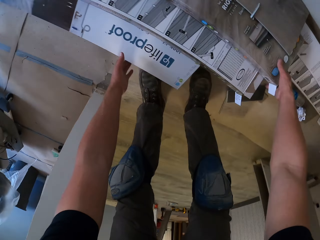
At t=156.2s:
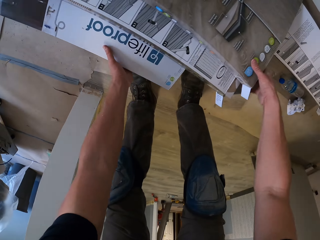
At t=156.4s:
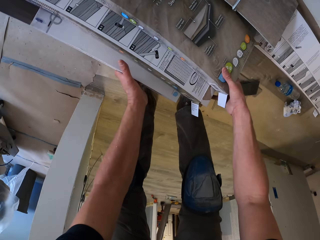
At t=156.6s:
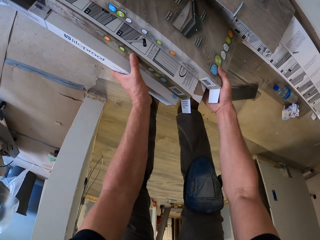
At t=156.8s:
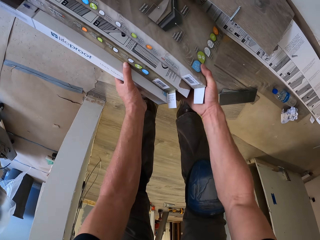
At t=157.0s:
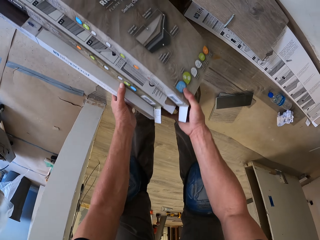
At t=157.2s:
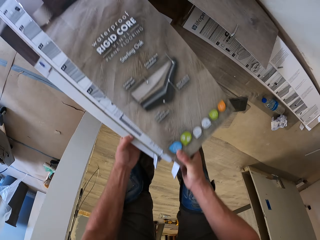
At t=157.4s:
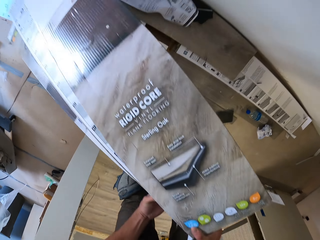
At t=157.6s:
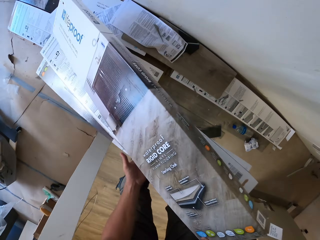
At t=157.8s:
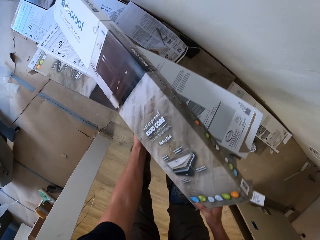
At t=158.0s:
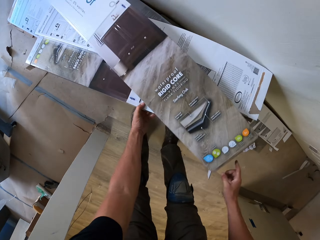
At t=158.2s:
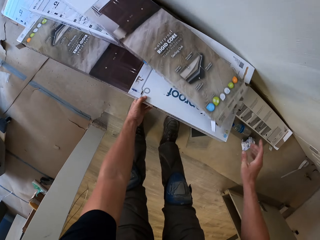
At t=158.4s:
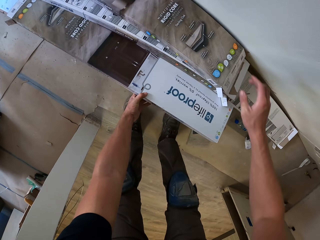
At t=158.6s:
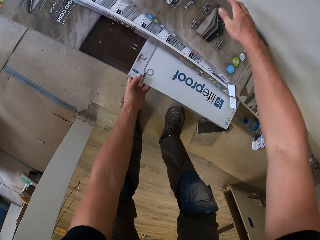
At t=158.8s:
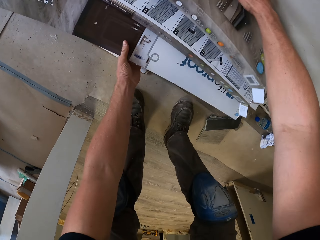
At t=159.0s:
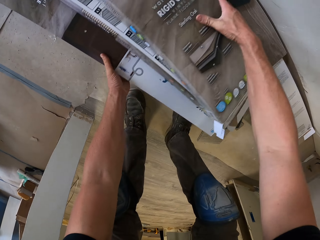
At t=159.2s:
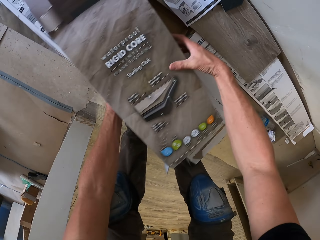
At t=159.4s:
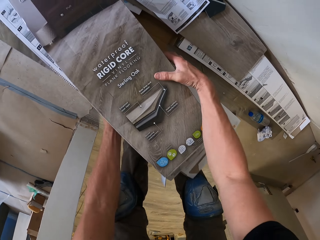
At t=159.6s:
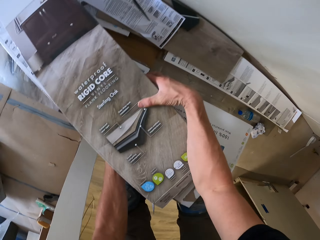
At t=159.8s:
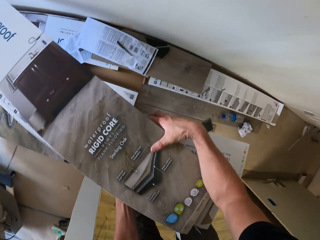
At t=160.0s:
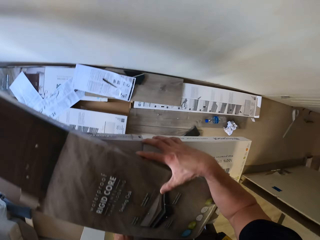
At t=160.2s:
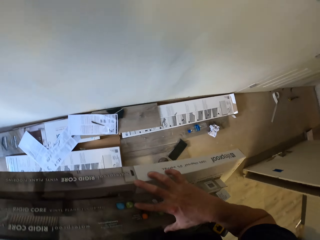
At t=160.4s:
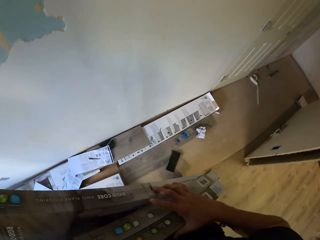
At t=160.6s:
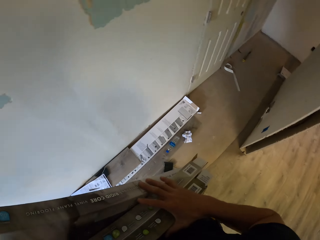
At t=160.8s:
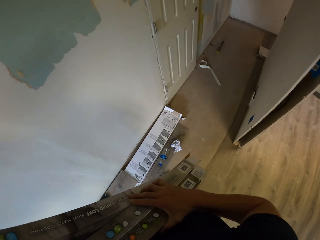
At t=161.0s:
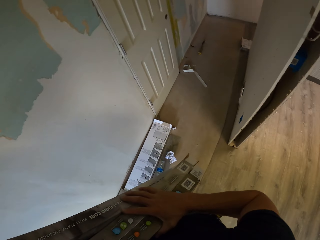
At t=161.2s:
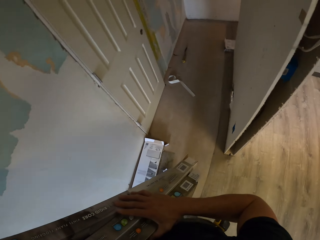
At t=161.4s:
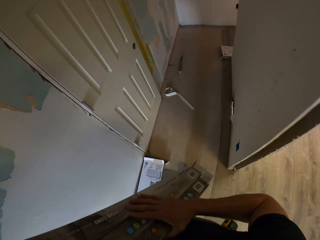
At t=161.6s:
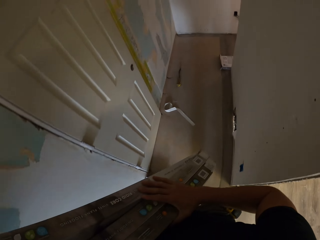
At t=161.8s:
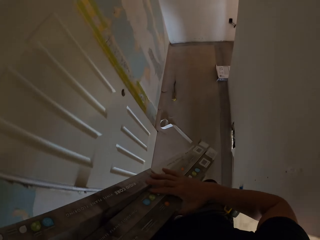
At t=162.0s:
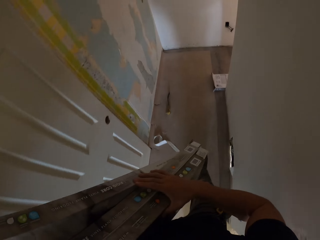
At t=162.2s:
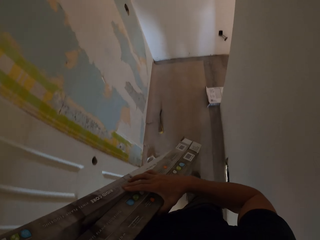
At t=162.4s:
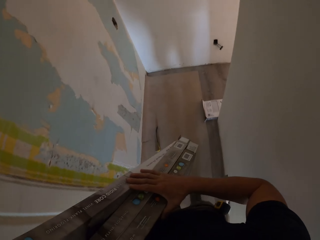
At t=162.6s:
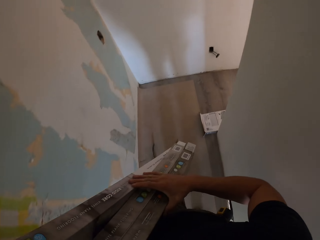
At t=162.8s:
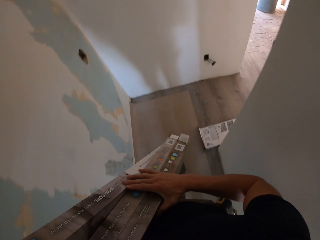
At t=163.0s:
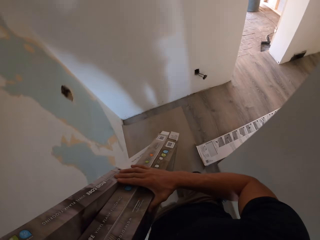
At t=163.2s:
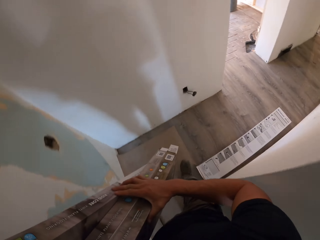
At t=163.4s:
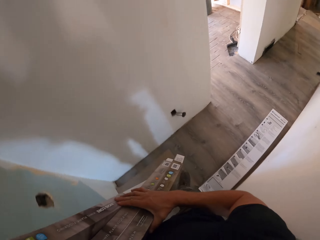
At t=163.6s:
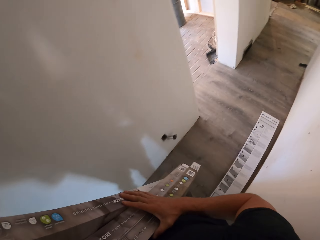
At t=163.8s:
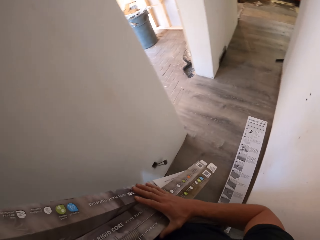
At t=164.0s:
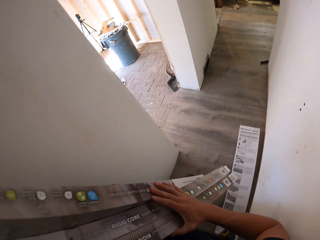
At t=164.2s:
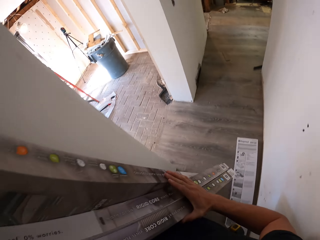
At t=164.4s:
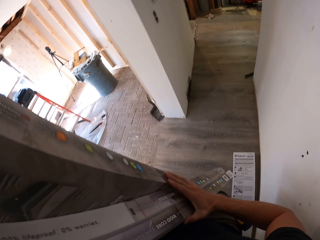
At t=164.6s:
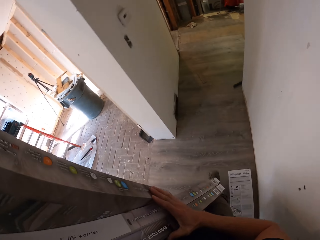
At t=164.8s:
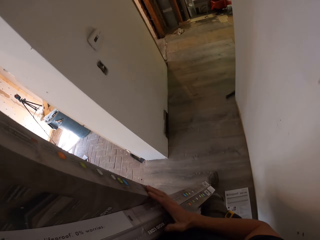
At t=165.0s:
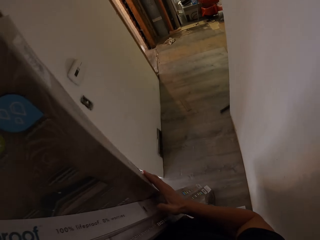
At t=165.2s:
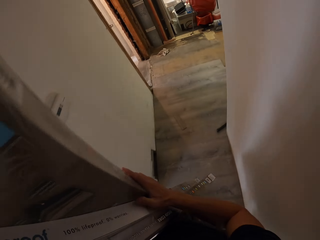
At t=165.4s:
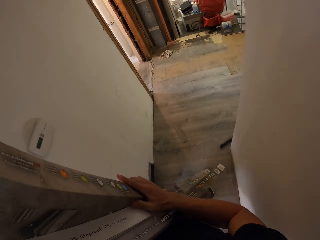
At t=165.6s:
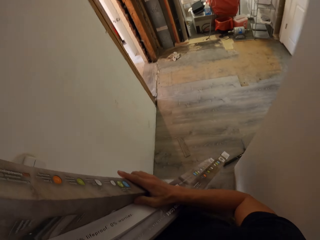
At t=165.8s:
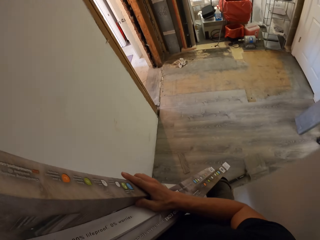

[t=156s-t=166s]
The camera wearer takes the Beauflor vinyl flooring boxes. They walk in the house.

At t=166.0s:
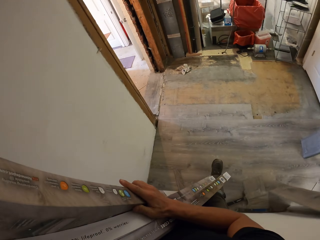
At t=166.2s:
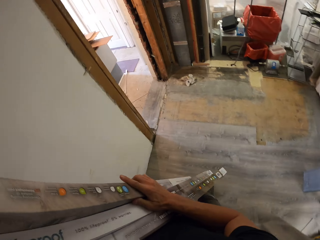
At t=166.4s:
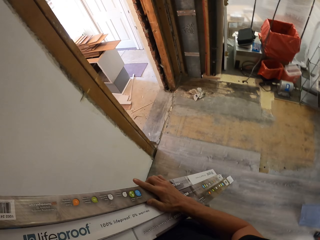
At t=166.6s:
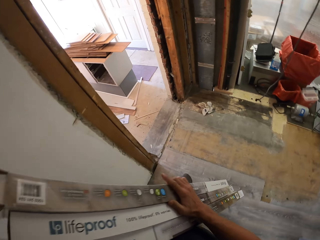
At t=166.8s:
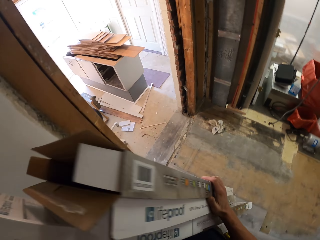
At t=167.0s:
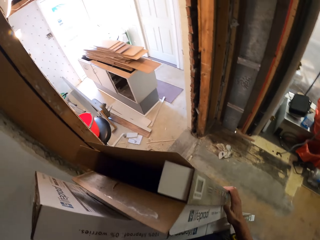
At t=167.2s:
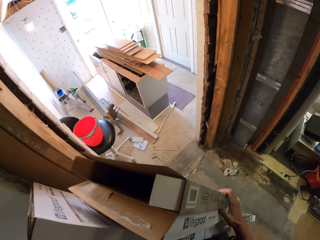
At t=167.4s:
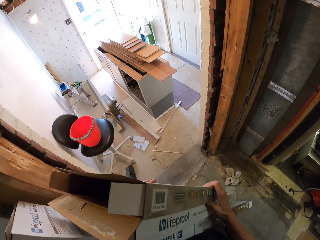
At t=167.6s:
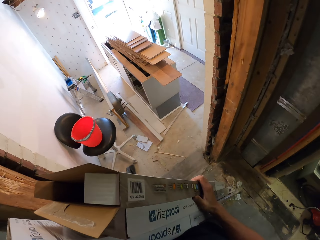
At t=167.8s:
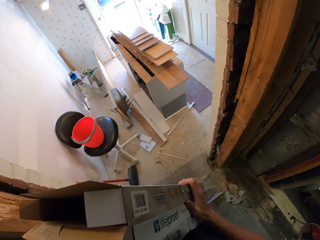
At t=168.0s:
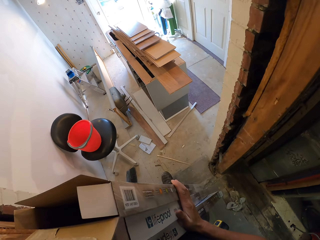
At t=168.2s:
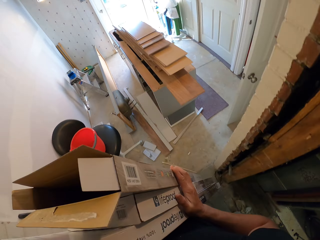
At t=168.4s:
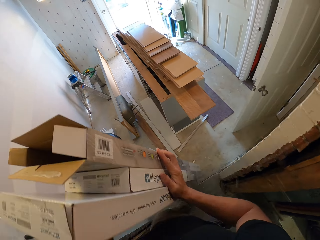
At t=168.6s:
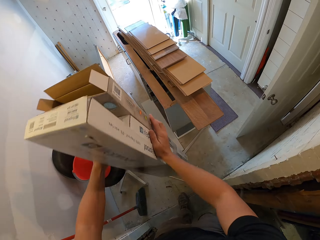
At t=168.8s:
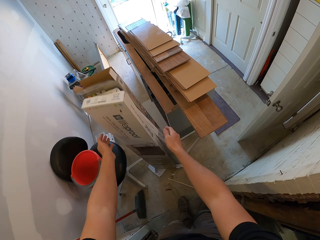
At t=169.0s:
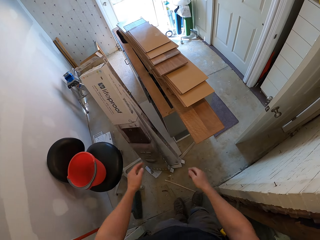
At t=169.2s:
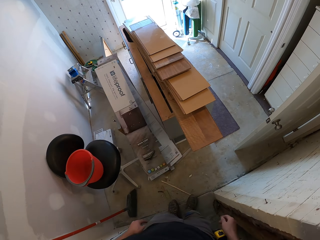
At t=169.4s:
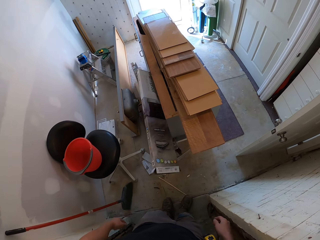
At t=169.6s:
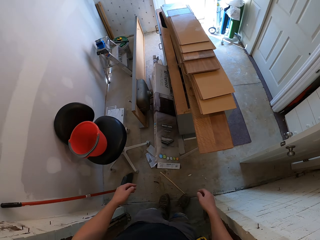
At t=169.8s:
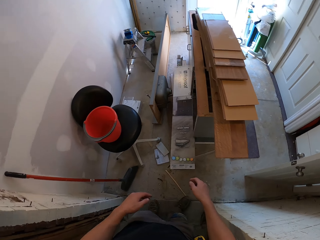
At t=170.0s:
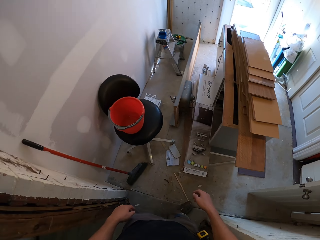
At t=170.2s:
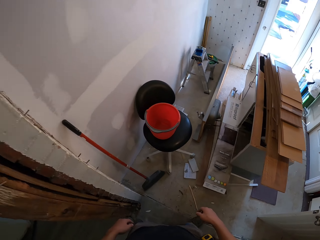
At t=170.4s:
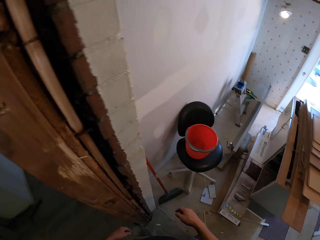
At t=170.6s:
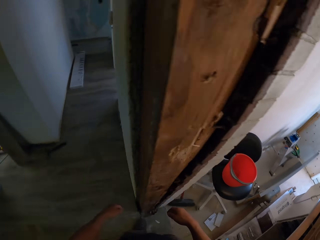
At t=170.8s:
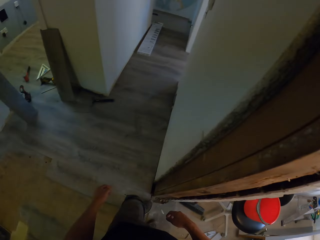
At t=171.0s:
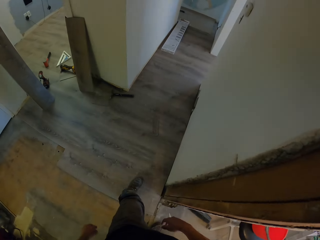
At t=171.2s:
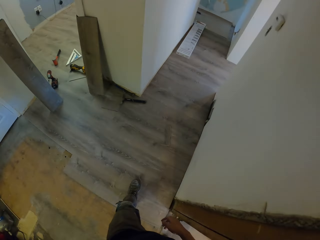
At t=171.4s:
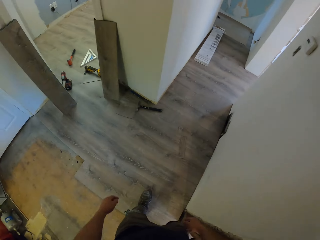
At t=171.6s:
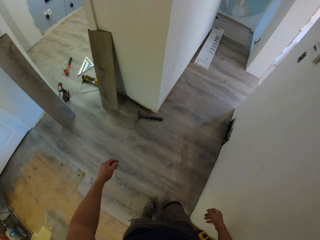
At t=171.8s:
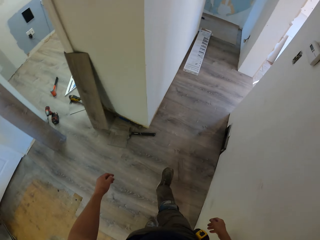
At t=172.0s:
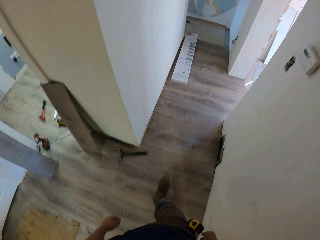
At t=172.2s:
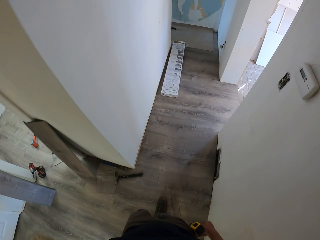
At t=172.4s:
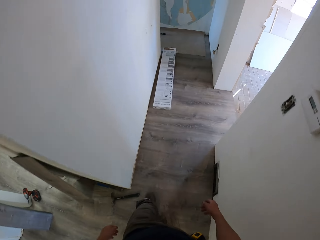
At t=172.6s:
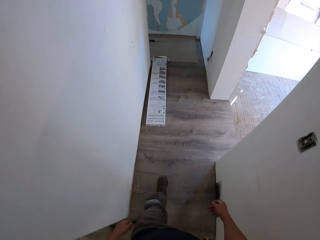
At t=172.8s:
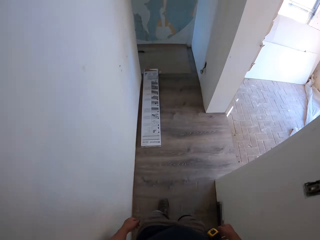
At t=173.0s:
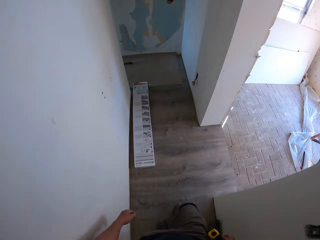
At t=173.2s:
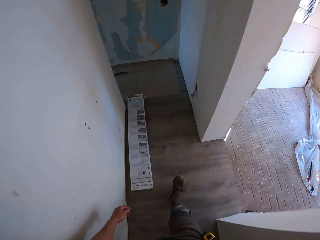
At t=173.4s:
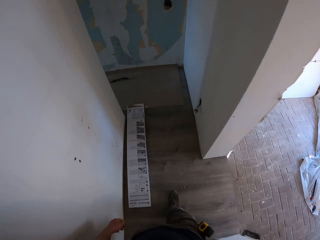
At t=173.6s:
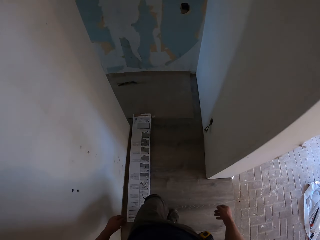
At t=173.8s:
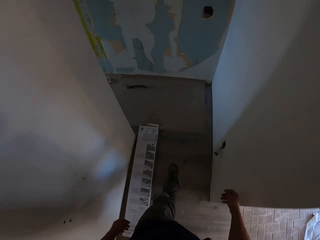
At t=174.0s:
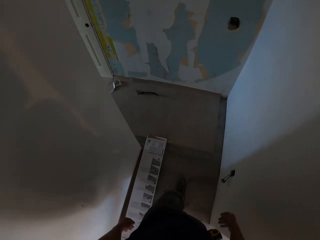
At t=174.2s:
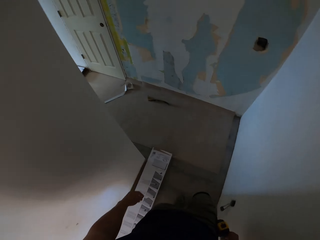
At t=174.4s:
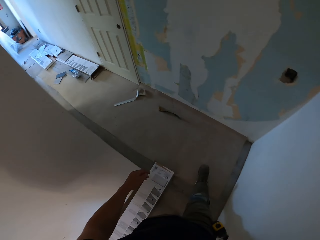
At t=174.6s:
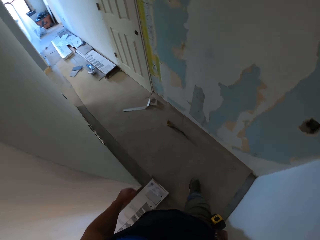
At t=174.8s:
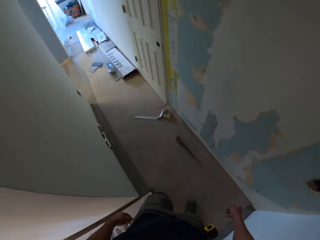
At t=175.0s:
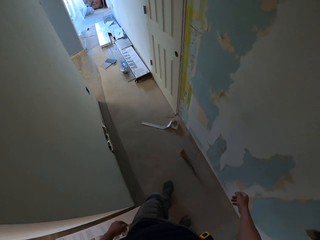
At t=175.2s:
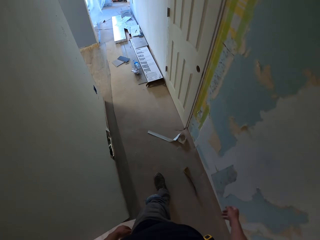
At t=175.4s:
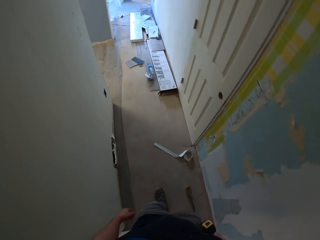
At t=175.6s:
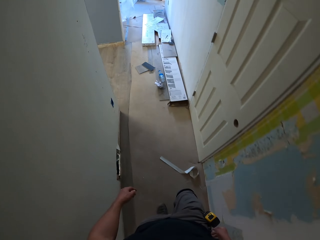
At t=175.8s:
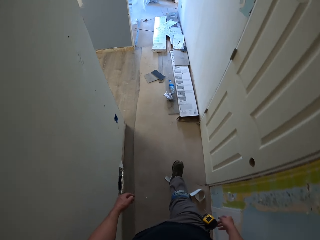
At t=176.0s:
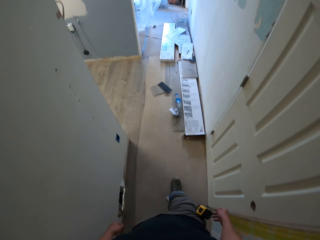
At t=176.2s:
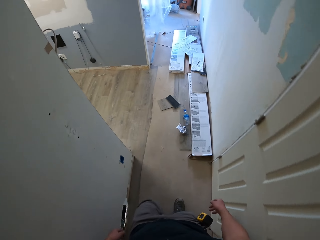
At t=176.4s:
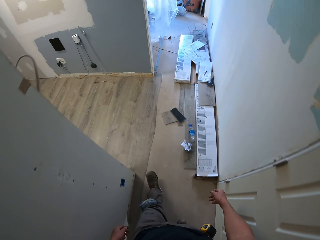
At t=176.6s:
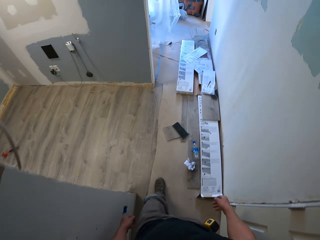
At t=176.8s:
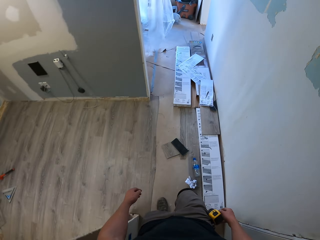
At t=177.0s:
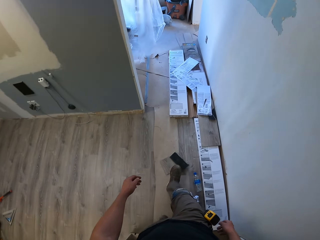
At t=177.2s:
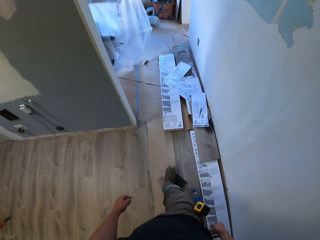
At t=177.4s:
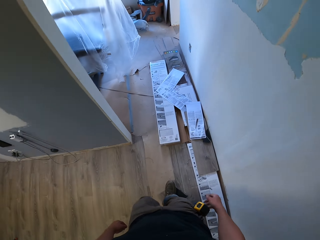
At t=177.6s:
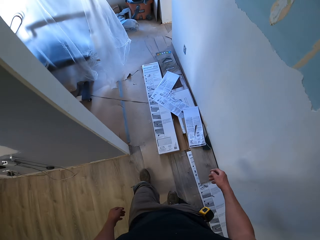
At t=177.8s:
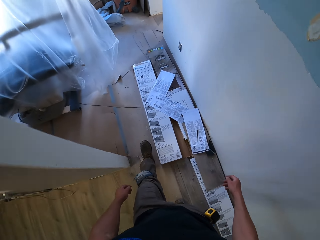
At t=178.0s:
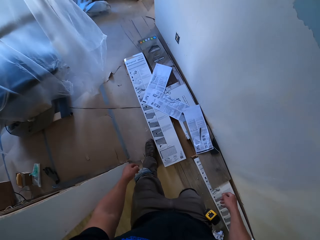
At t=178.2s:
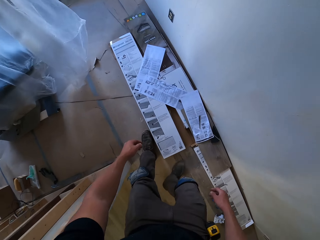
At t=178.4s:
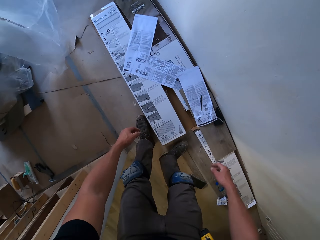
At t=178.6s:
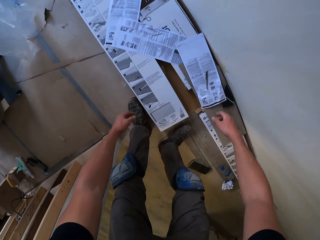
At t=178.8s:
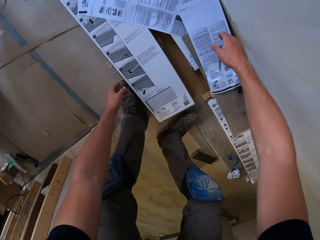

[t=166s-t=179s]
The camera wearer throws the boxes on the floor. They walk in the house.
